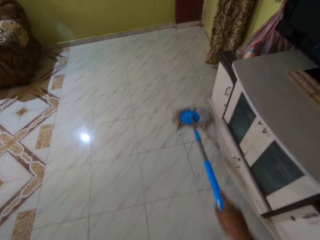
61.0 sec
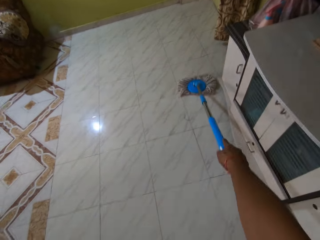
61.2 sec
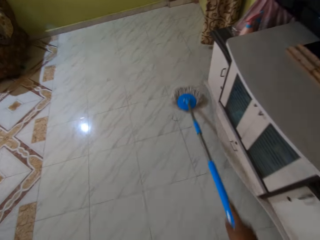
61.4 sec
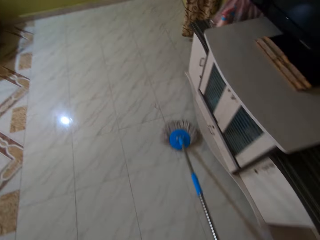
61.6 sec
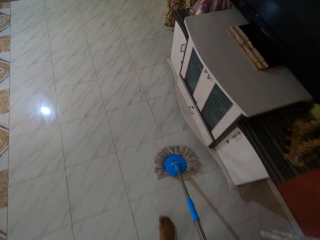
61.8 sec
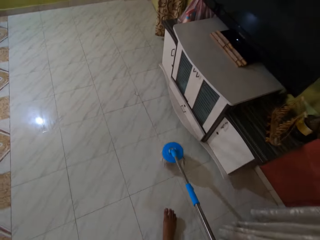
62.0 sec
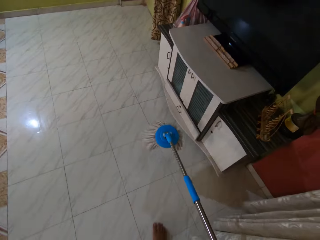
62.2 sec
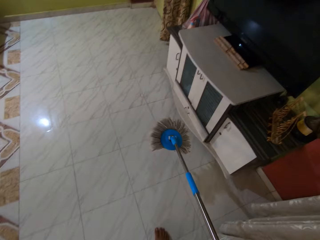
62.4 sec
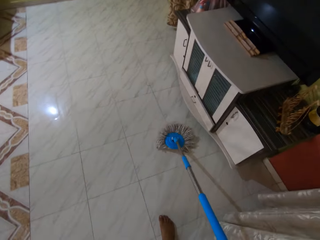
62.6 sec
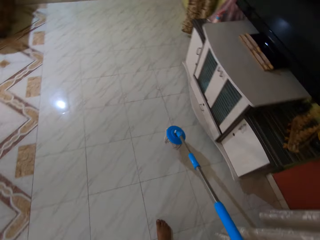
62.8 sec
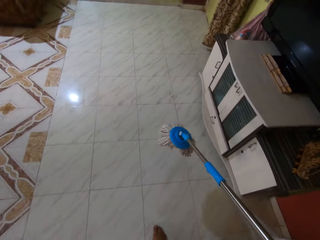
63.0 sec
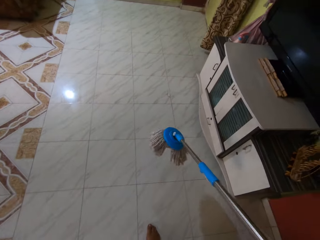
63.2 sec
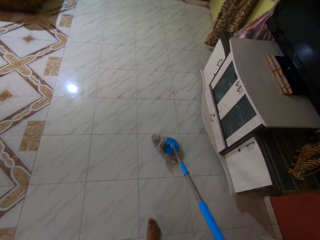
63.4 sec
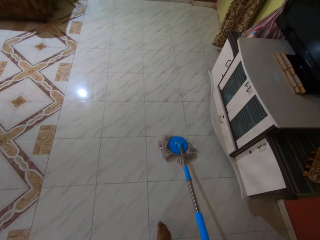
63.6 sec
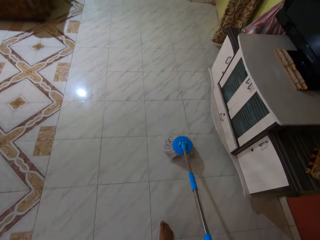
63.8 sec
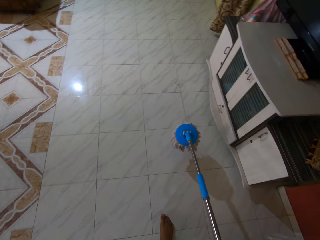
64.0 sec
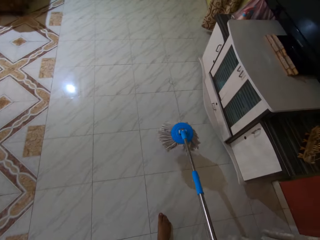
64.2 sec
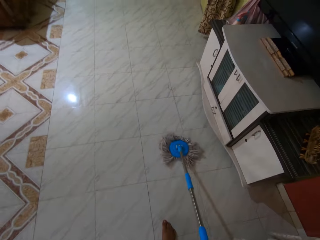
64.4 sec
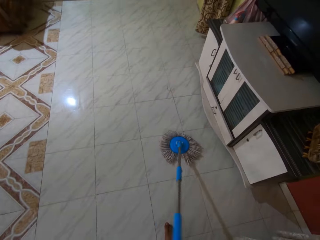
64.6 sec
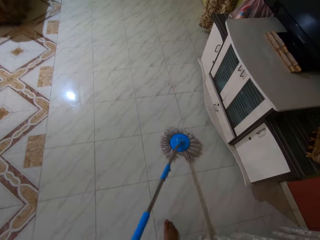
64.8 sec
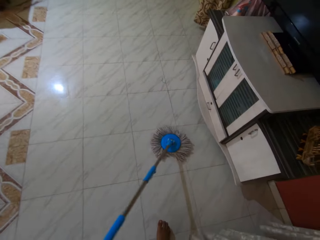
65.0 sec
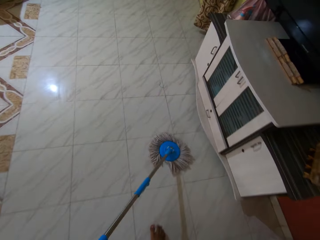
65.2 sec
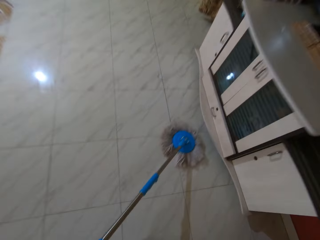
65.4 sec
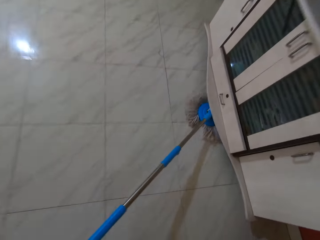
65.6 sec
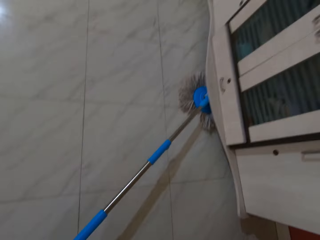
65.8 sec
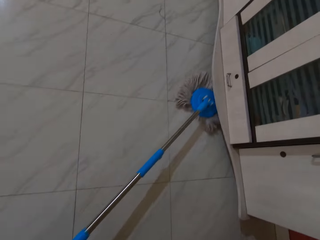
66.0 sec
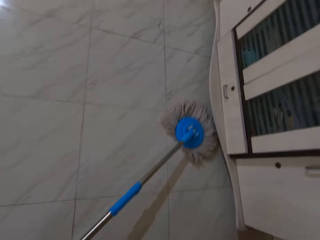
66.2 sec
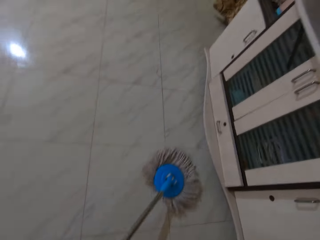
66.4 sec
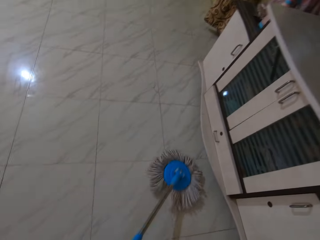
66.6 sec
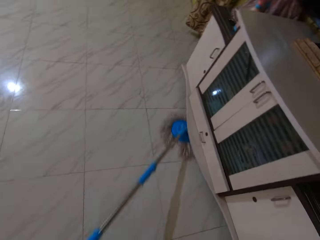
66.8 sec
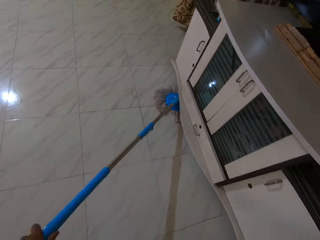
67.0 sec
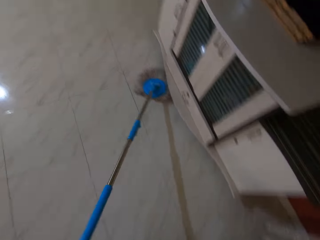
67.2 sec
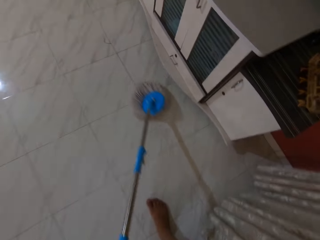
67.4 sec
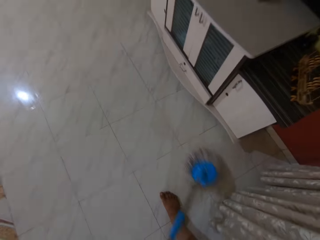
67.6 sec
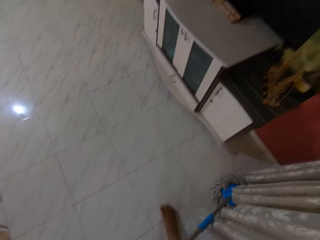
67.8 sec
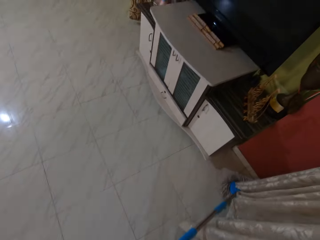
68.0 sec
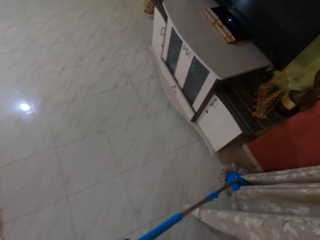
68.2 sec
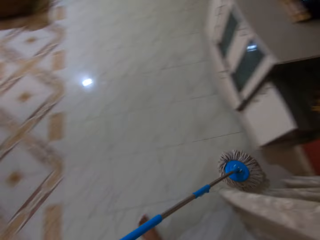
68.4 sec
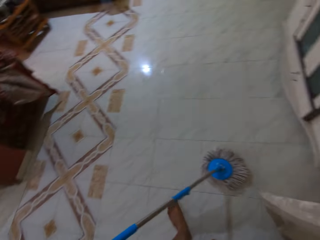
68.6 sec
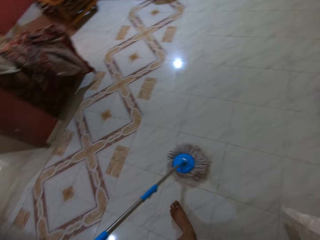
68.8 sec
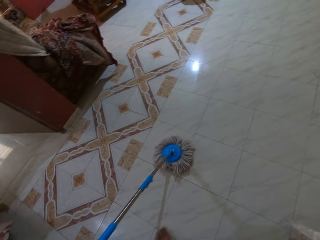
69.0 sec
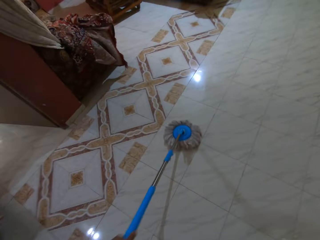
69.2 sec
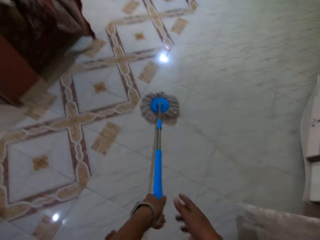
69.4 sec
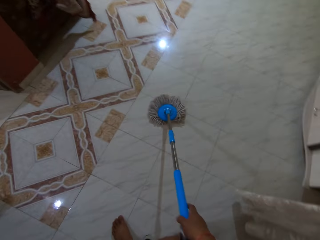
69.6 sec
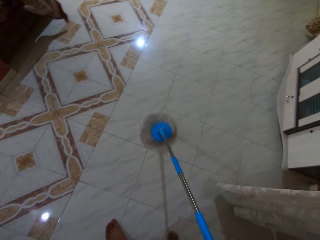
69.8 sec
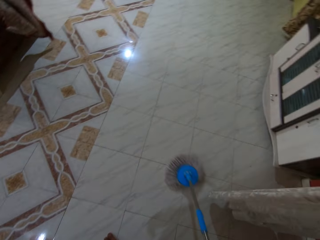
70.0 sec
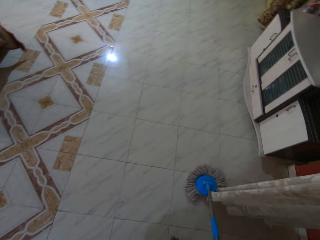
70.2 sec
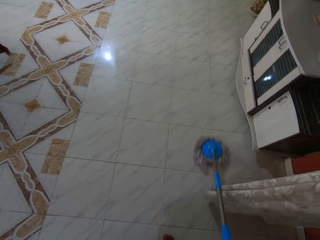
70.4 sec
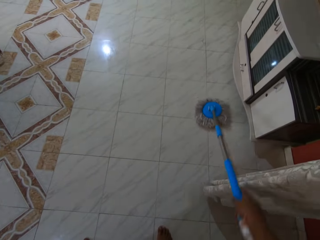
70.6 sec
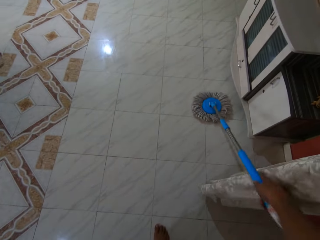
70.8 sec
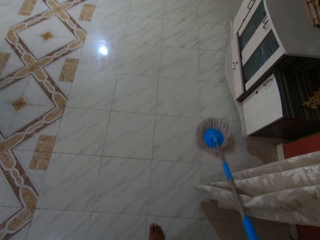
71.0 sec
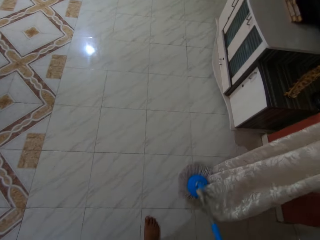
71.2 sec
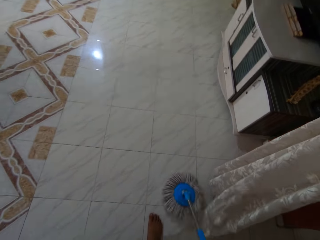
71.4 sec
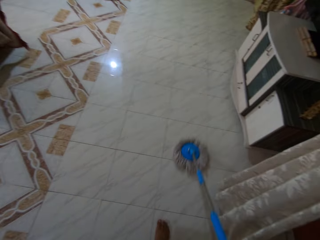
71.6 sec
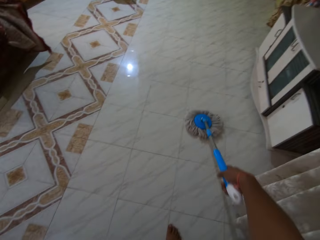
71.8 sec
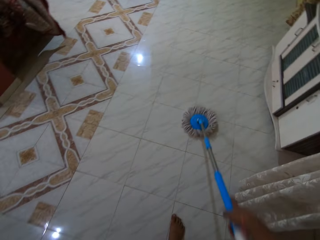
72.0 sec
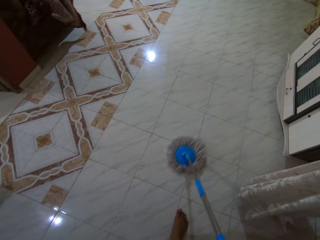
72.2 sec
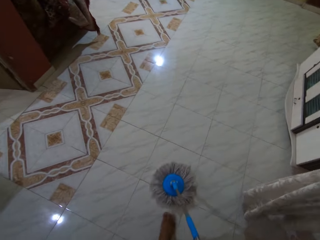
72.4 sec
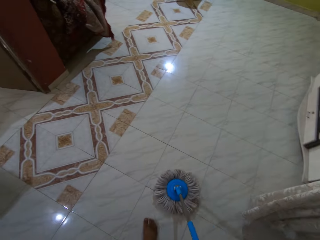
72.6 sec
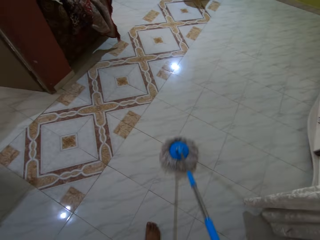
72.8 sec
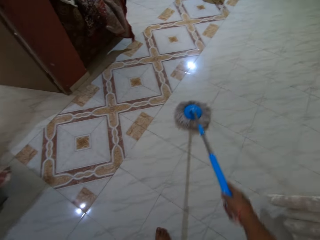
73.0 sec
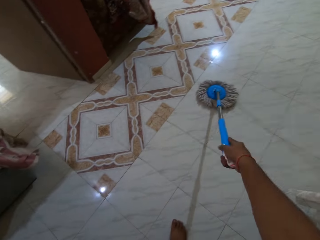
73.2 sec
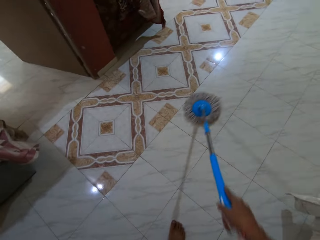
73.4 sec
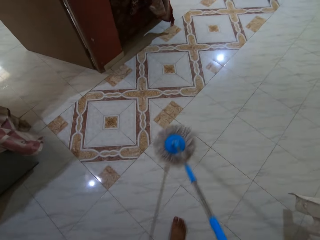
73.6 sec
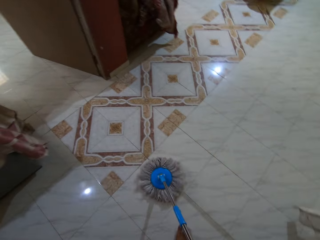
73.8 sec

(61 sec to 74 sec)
The camera wearer shakes the mop. He cleans the floor with the mop stick in his left hand. He cleans the floor with the mop stick in his right hand.

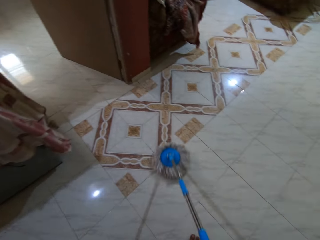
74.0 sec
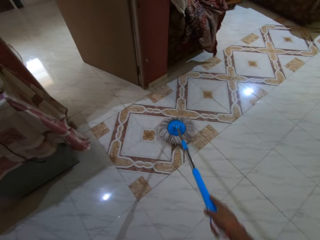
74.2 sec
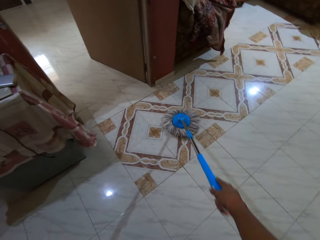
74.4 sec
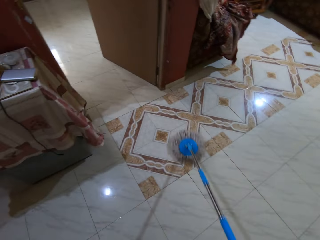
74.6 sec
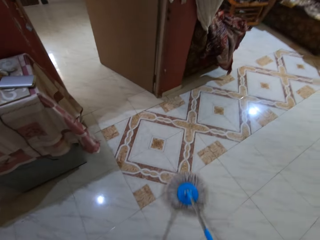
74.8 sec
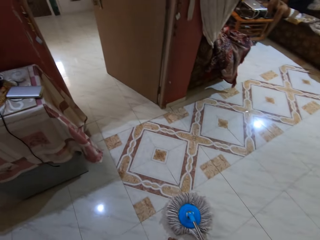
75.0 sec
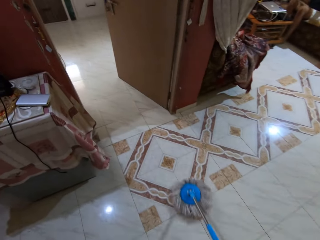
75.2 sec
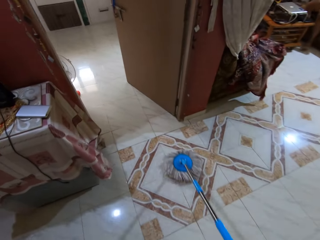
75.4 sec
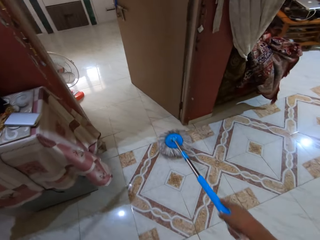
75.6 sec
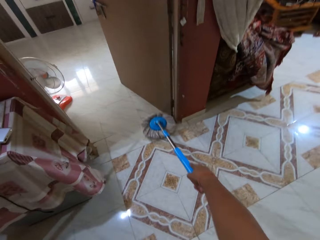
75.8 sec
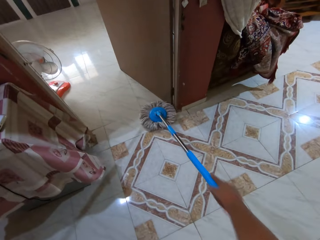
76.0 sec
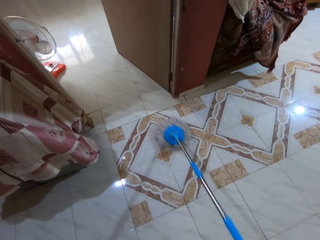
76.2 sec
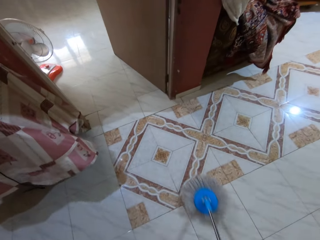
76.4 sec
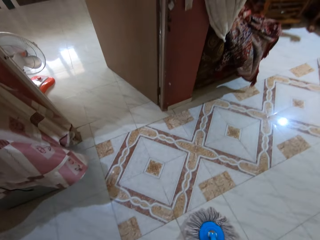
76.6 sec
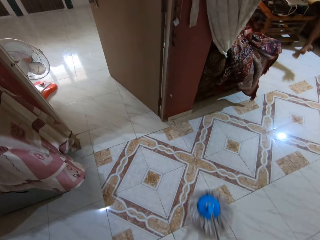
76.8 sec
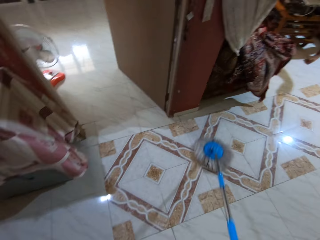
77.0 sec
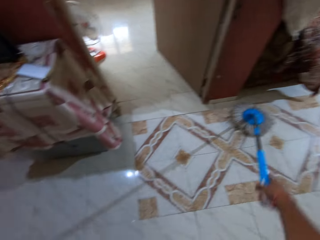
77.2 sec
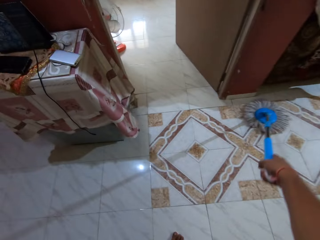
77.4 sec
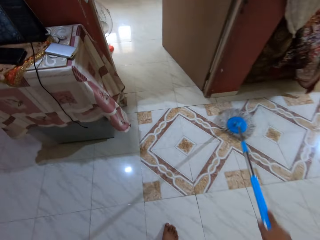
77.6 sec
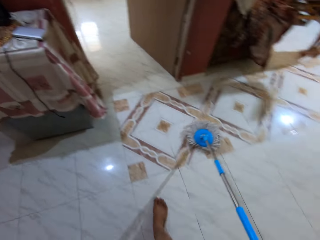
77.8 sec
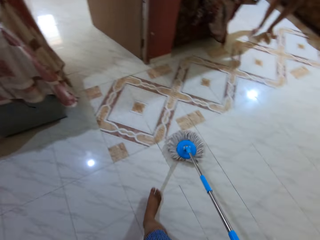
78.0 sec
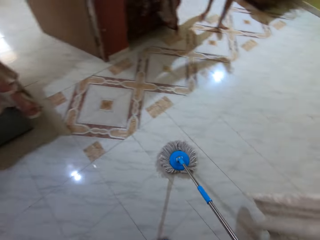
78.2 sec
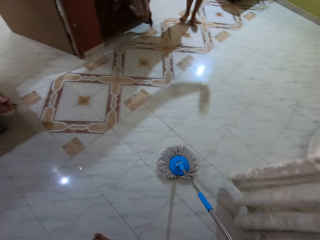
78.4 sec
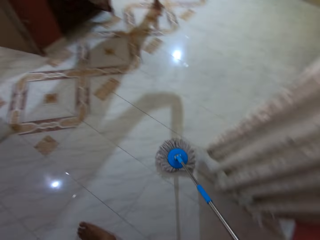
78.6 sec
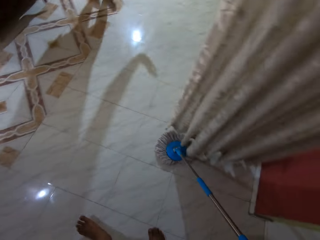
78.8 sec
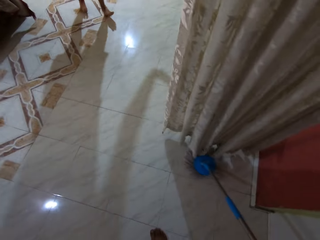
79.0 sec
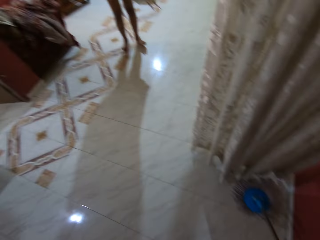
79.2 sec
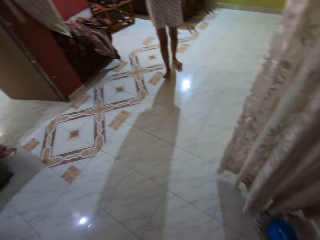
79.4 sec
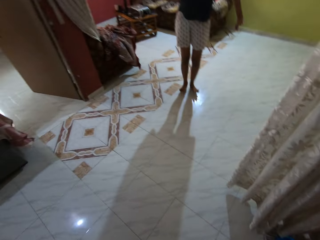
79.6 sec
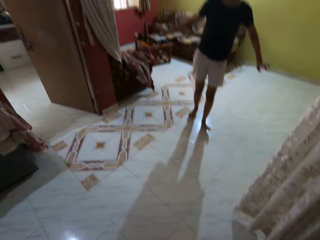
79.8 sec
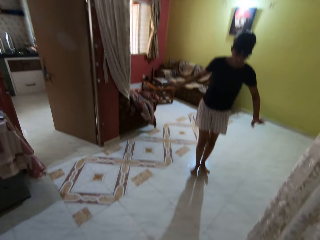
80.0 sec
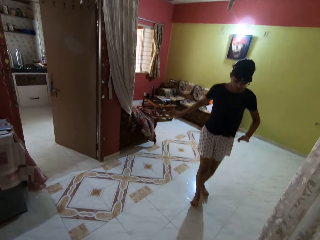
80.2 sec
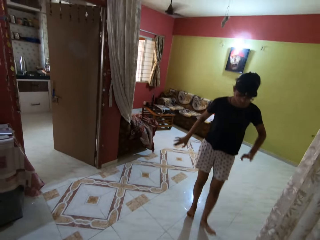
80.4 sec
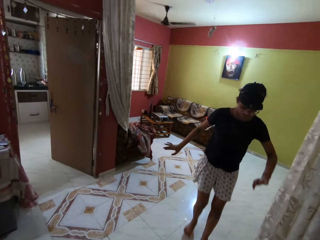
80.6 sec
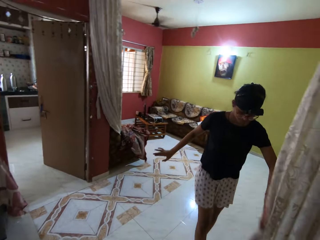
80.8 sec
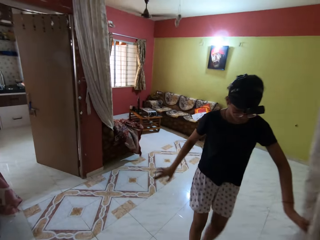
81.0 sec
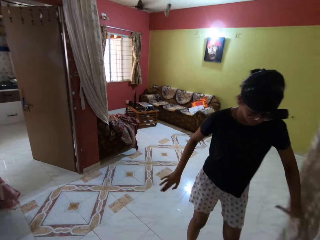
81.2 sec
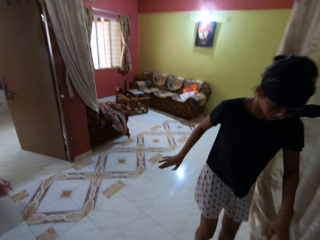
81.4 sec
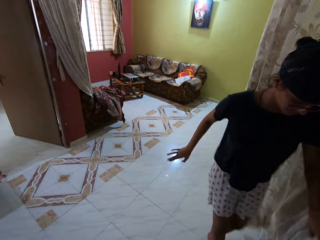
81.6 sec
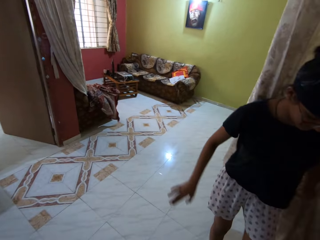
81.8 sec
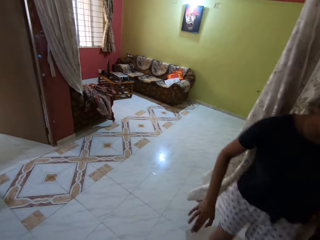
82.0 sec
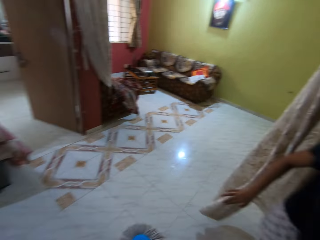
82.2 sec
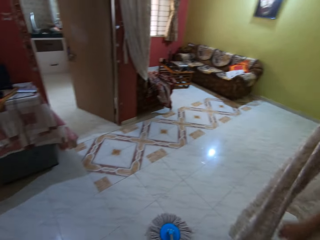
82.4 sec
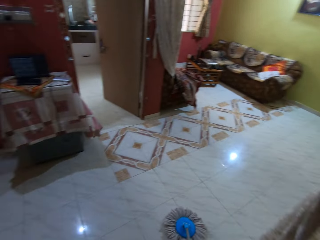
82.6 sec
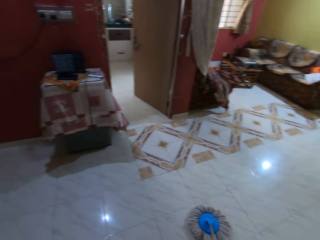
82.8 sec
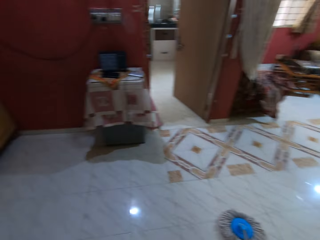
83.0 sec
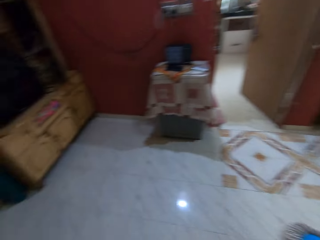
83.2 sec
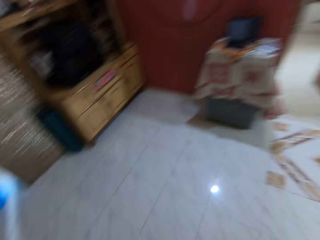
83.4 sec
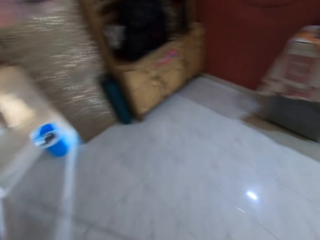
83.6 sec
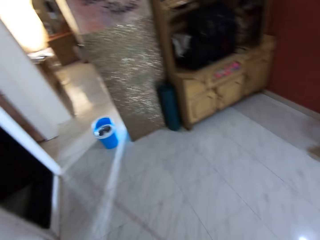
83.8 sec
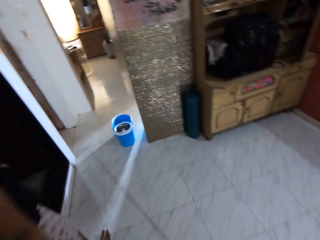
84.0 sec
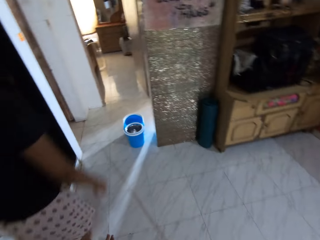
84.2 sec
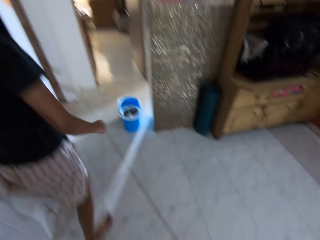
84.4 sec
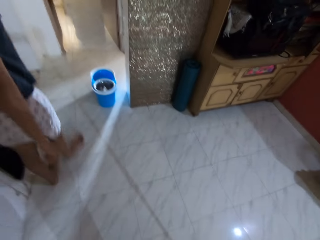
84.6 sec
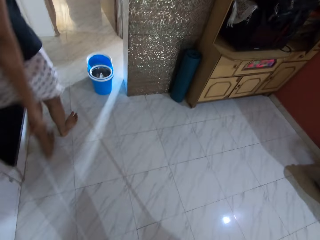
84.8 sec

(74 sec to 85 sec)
The camera wearer looks around.
